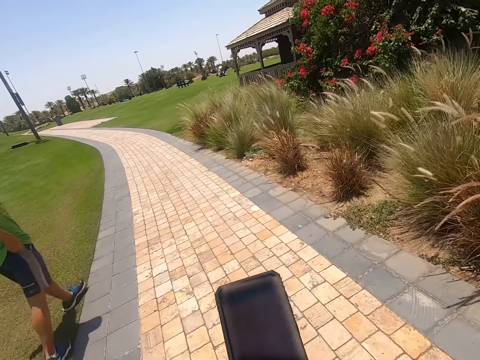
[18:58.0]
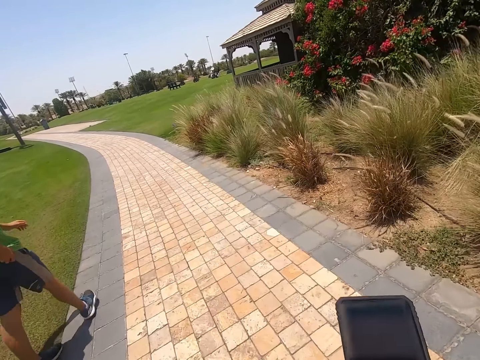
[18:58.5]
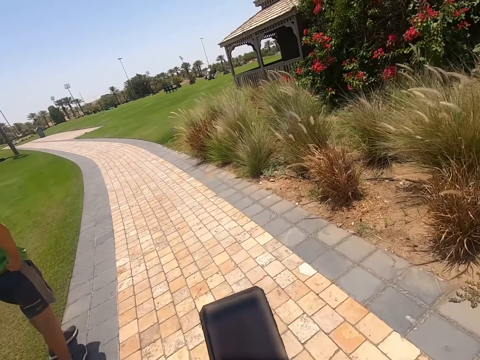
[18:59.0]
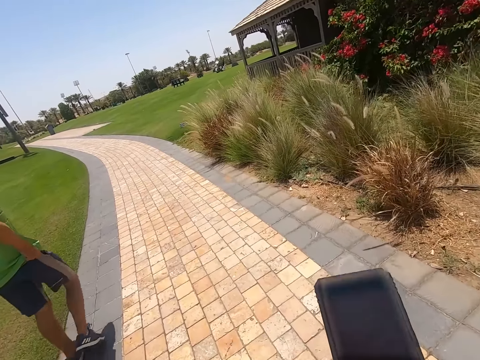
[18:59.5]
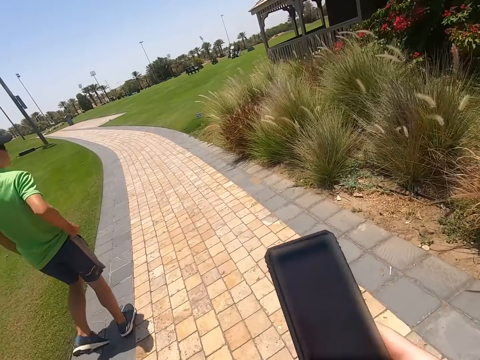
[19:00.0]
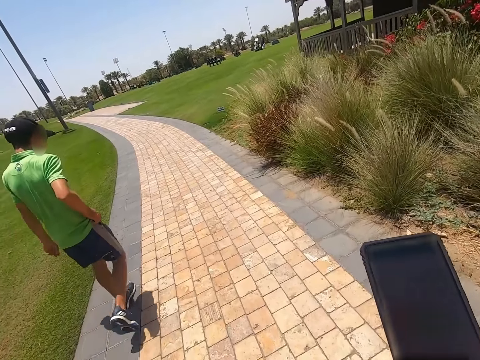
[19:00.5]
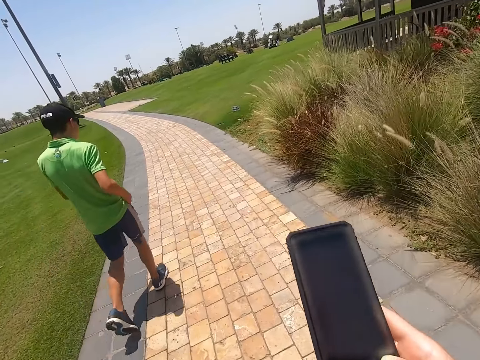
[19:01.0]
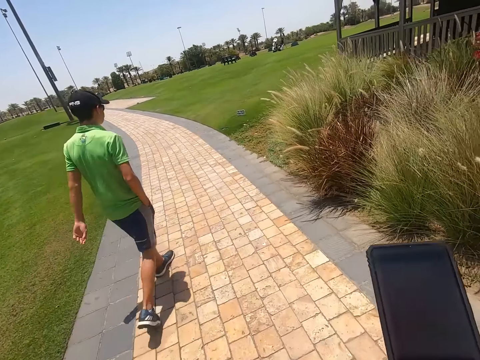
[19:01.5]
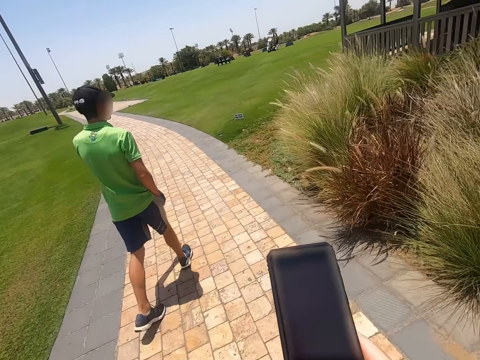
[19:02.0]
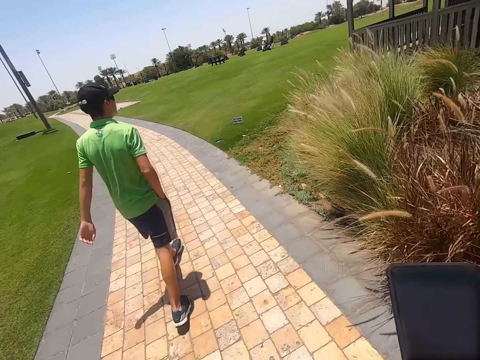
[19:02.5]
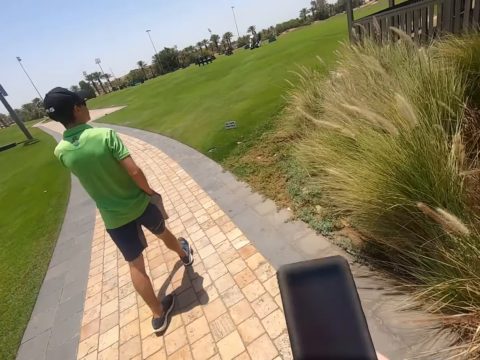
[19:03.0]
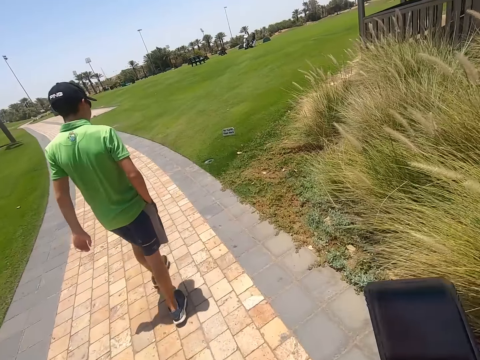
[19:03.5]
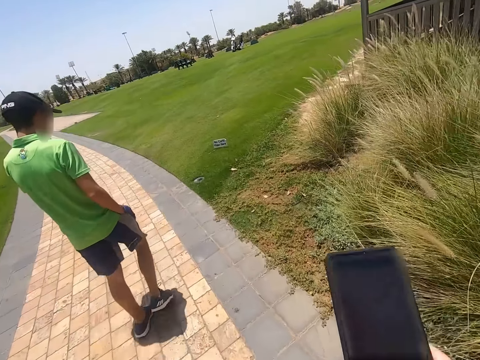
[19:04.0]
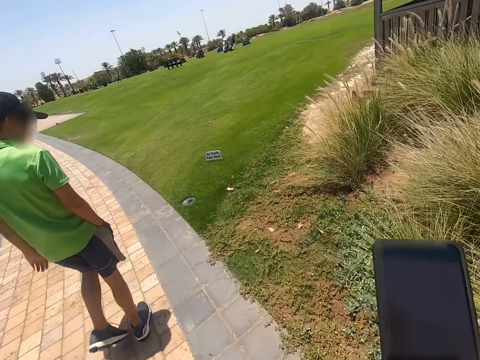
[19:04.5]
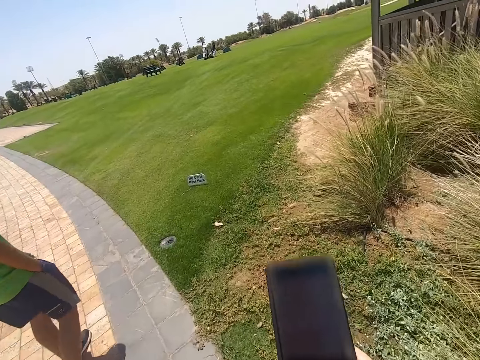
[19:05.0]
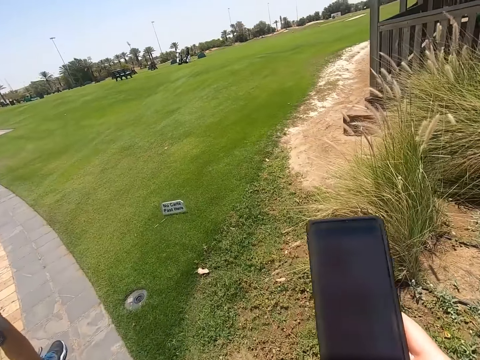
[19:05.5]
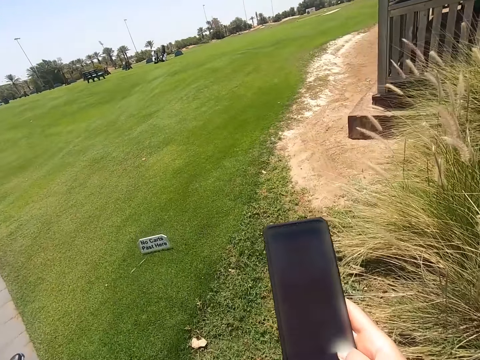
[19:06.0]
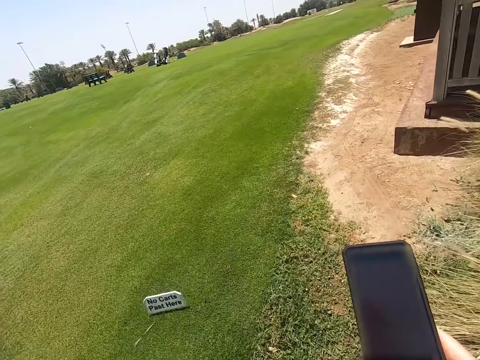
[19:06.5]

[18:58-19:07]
A man puts a hand on his pocket.

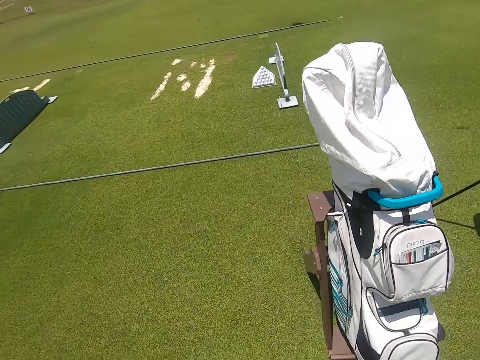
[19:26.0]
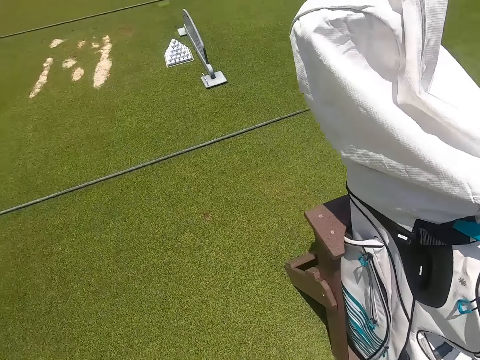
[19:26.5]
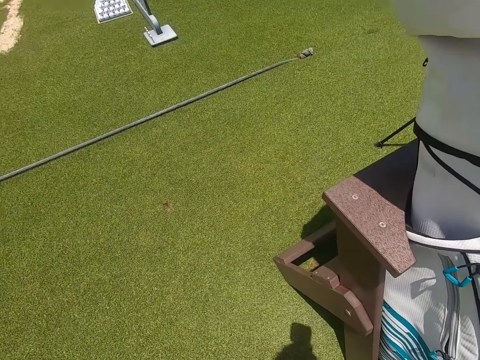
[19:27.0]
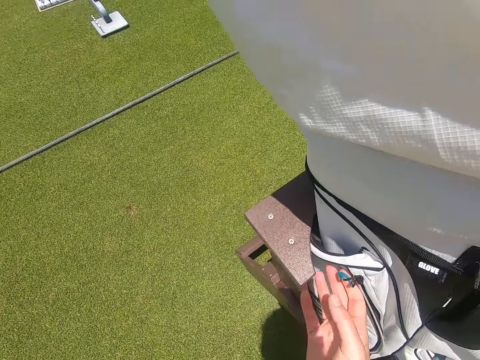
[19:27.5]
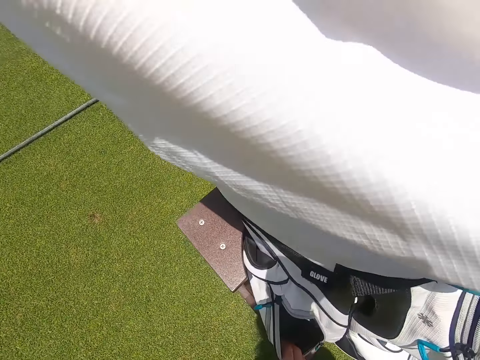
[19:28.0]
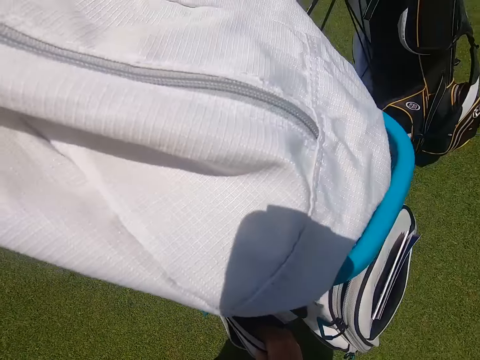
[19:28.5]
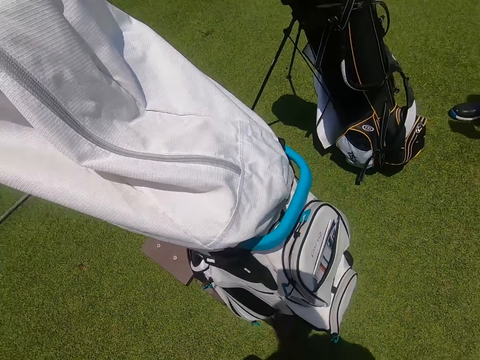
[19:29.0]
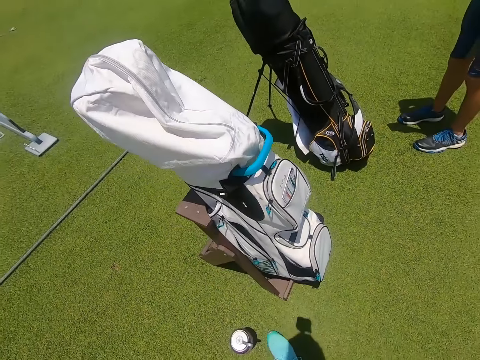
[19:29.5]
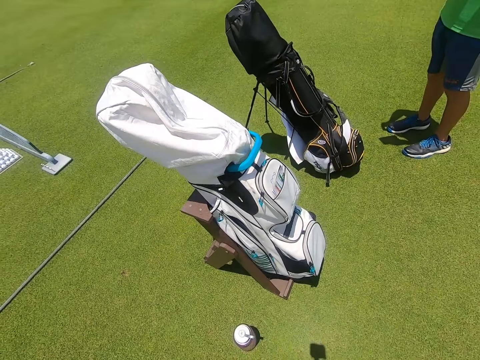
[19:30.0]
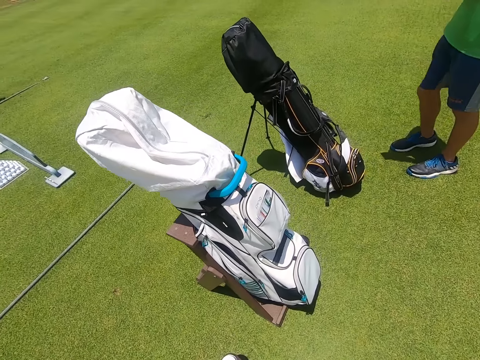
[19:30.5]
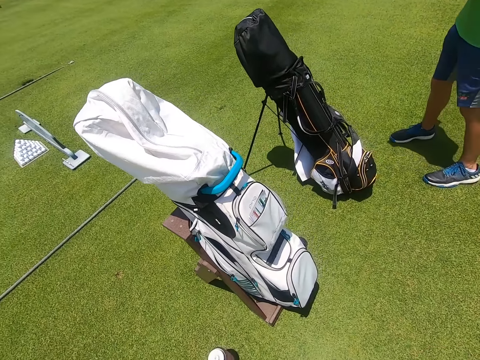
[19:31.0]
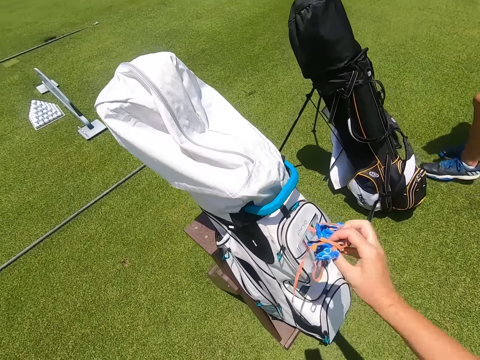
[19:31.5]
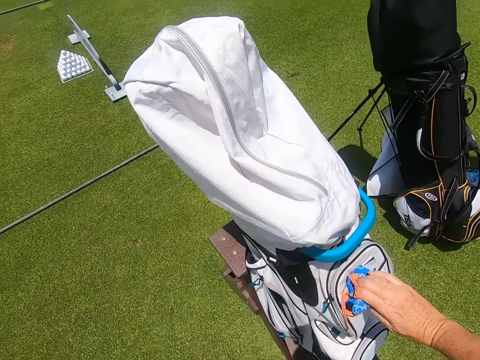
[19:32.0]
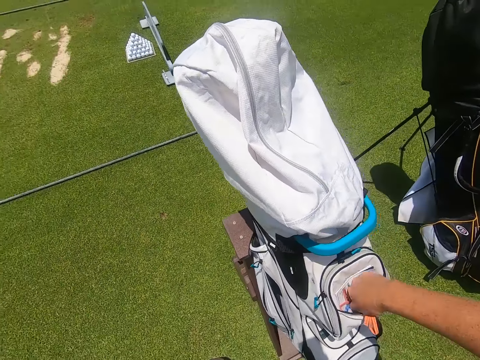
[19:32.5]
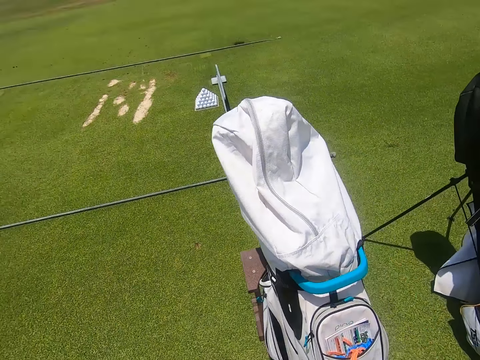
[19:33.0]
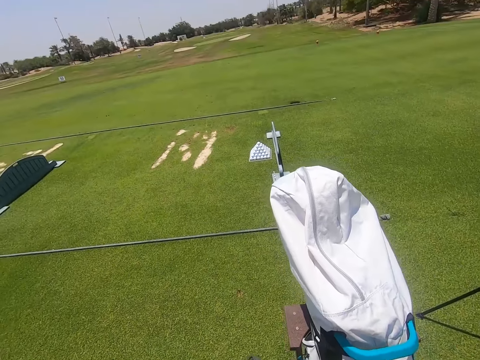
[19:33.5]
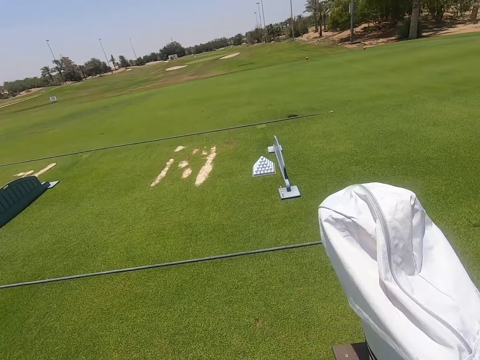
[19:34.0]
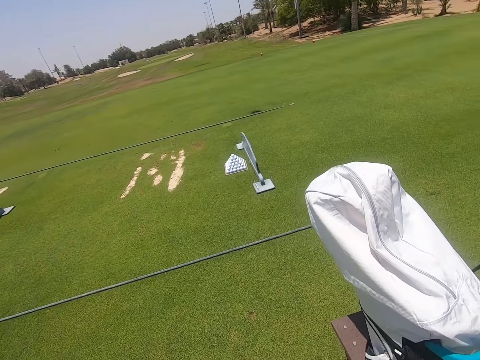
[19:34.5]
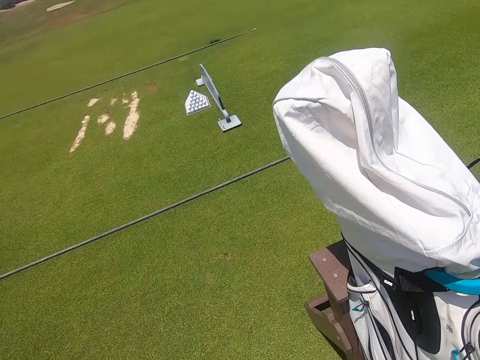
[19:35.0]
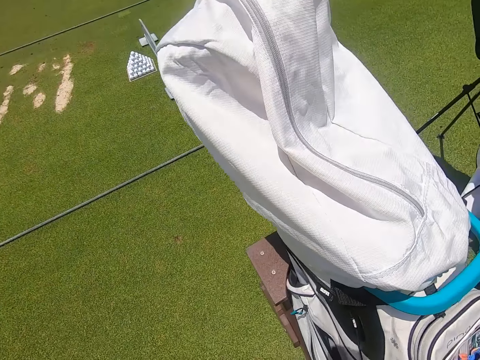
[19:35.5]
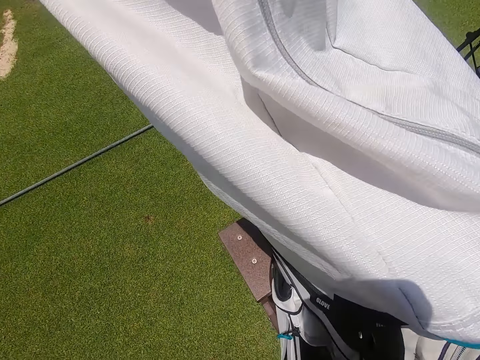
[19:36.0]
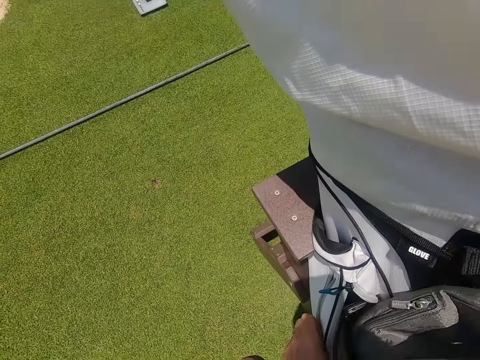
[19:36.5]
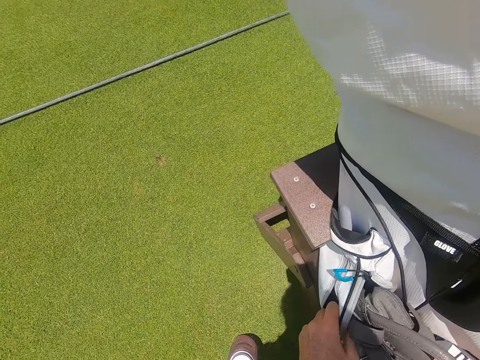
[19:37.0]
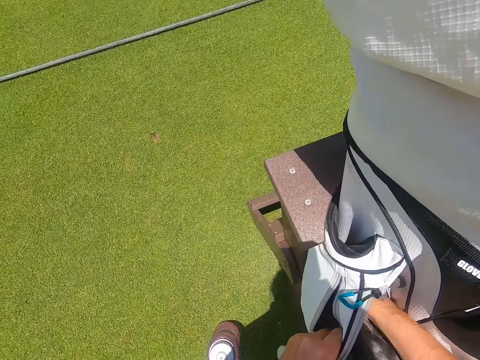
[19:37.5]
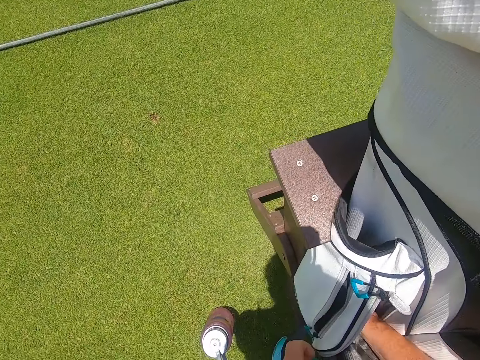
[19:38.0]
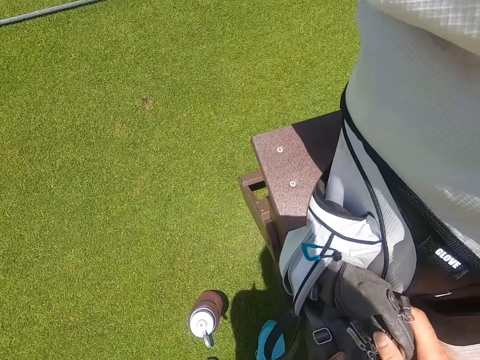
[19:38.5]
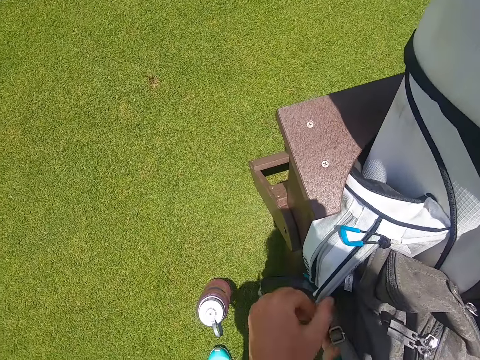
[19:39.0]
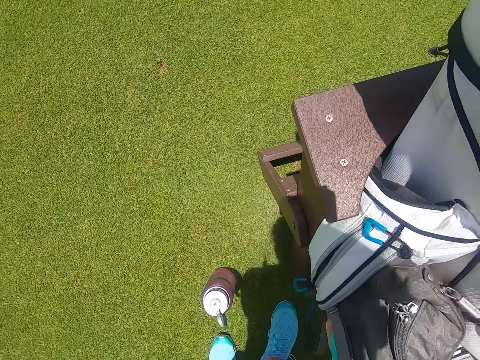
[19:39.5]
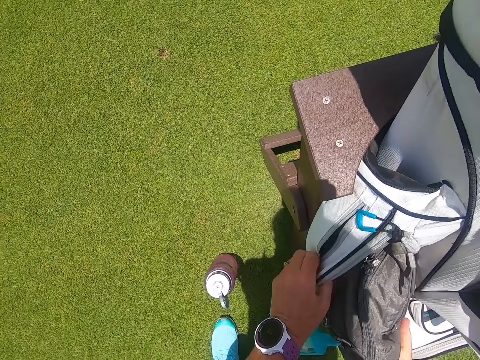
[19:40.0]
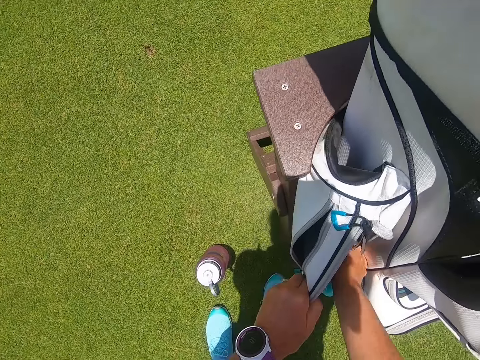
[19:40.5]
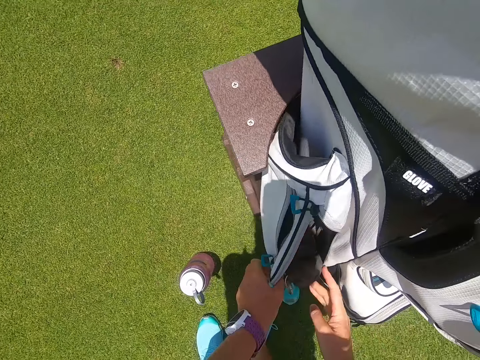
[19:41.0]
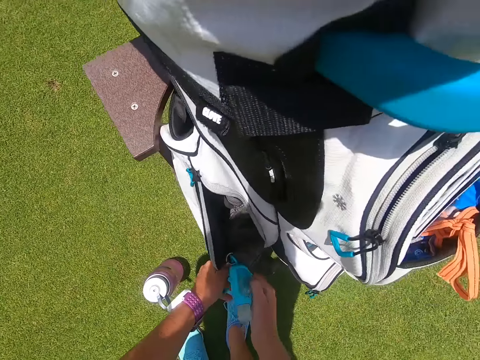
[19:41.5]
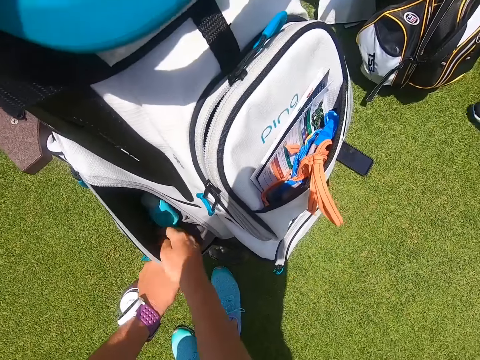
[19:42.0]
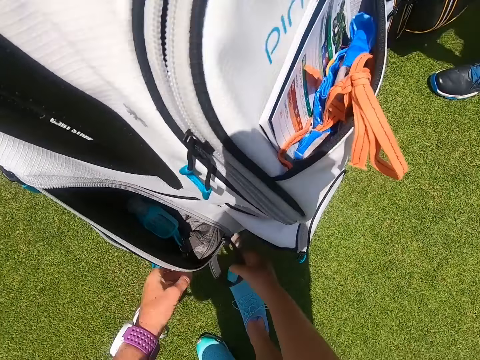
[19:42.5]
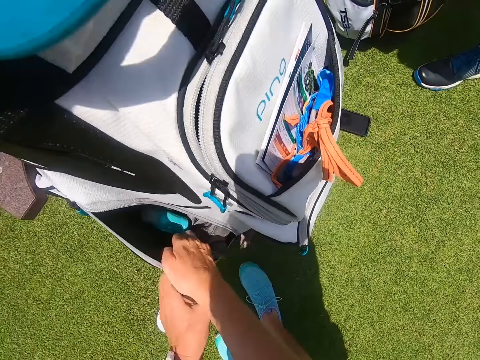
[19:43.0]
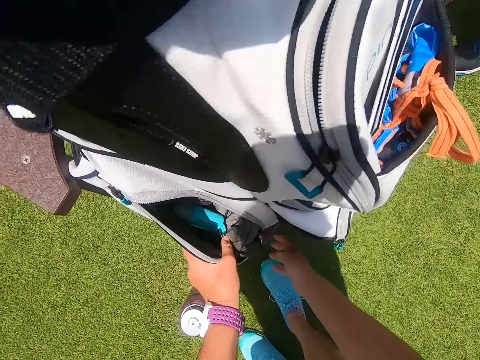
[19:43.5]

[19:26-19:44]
The camera wearer puts a hand in a golf bag. They open the golf bag. They put a piece of cloth in the golf bag. They put a bag in the golf bag.
